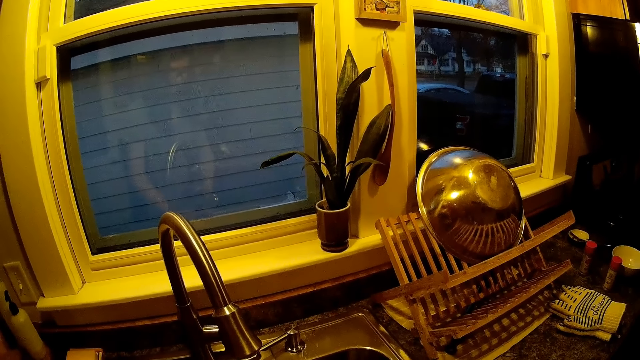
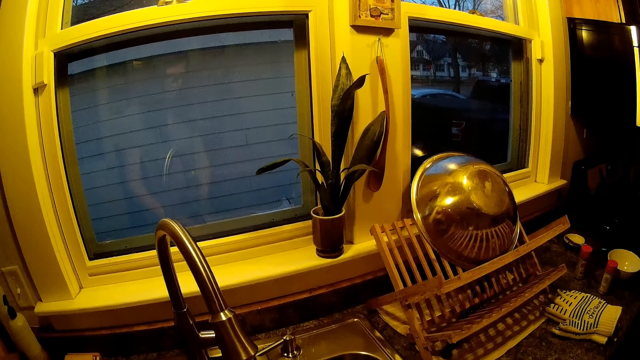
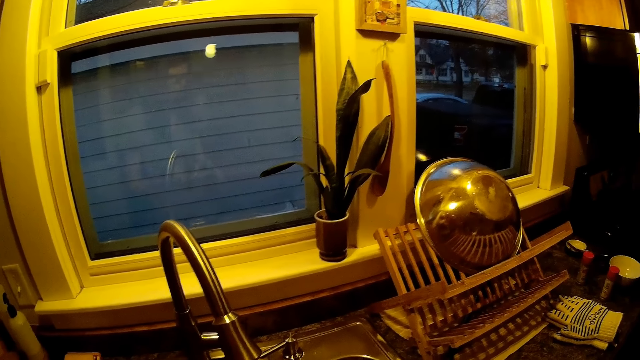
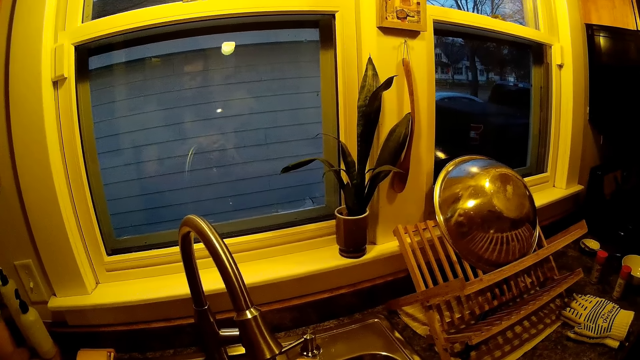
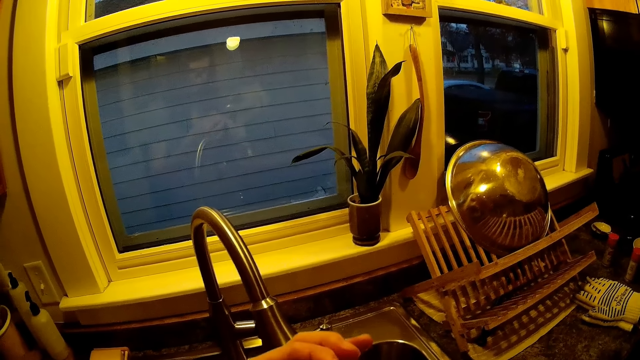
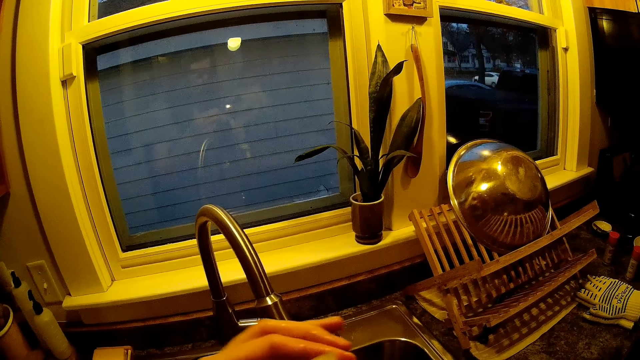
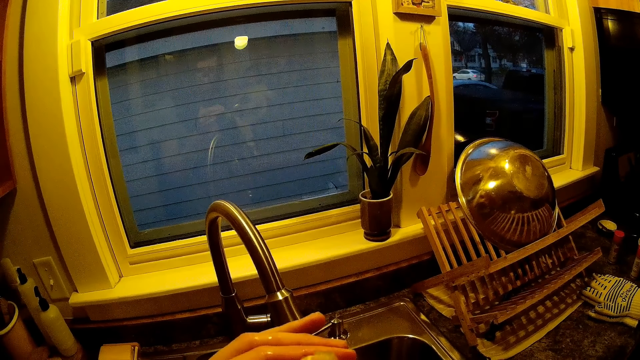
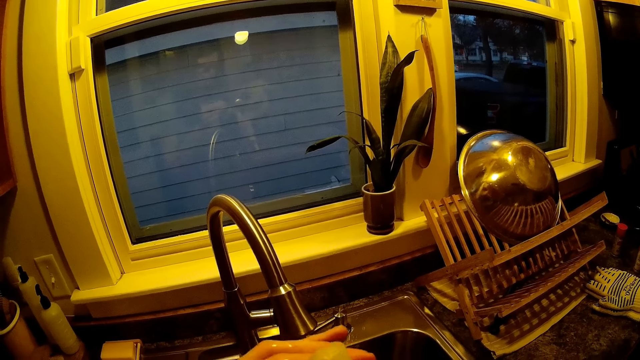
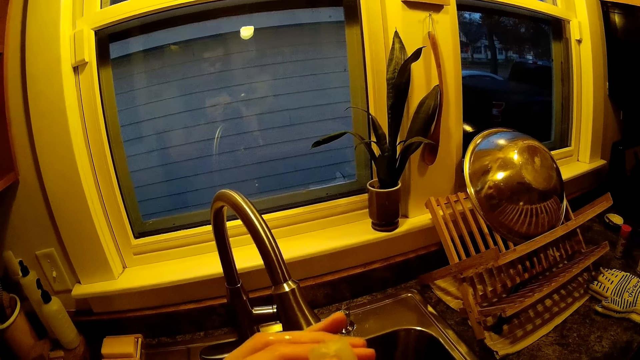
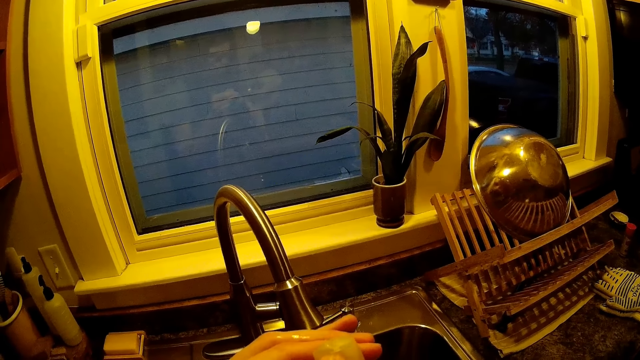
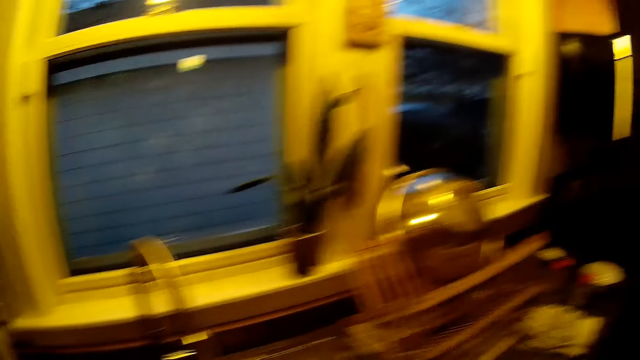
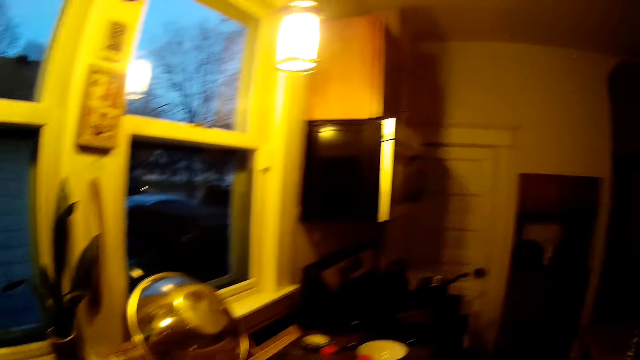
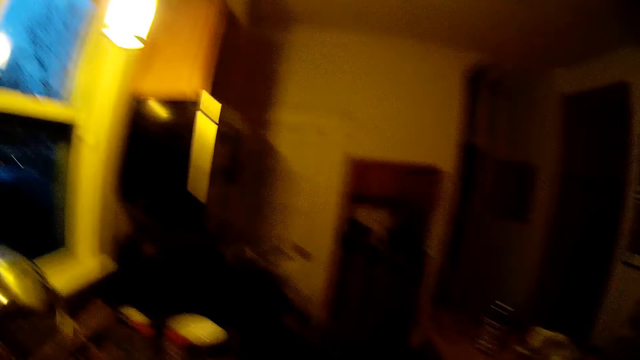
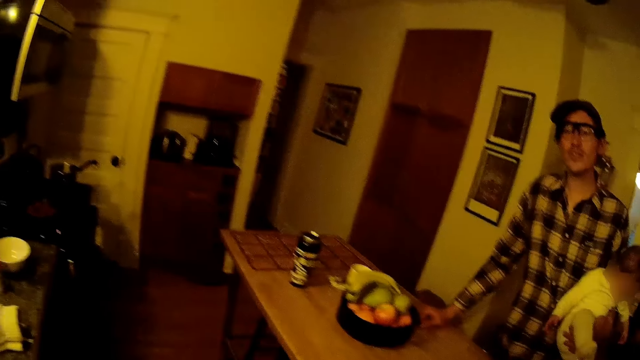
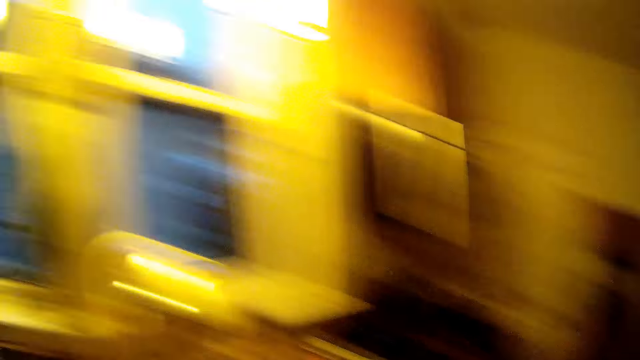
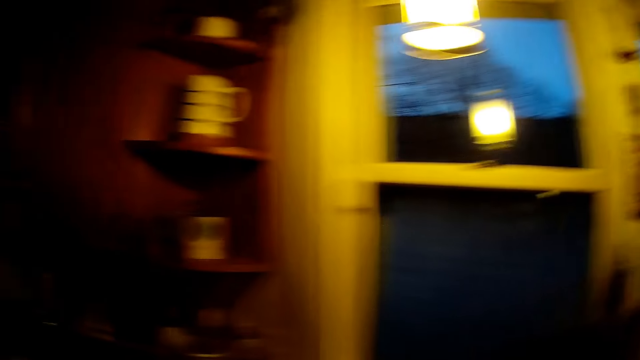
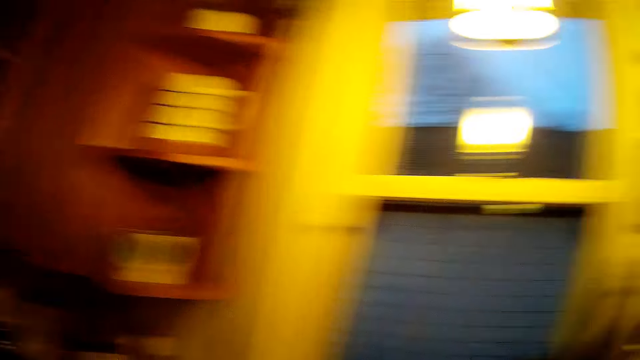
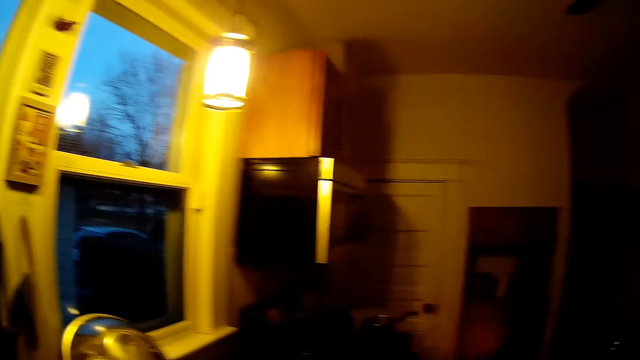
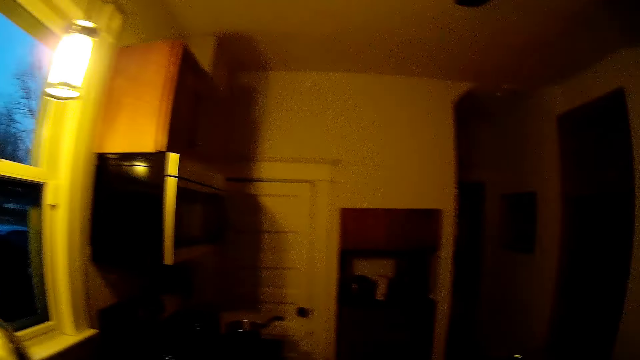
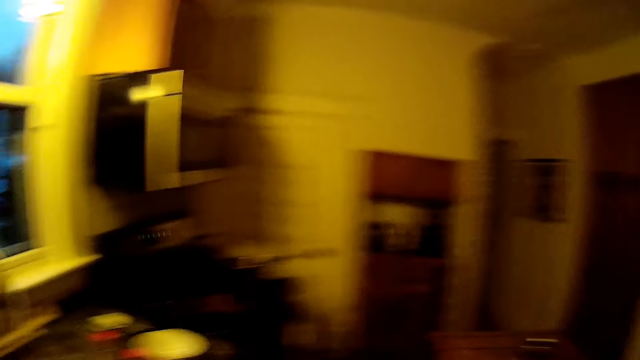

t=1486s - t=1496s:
The camera wearer washes a water bottle cap with both hands in the kitchen sink. She moves her hand. She looks around the room.

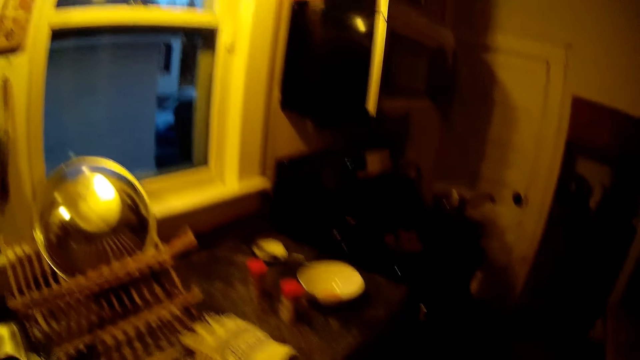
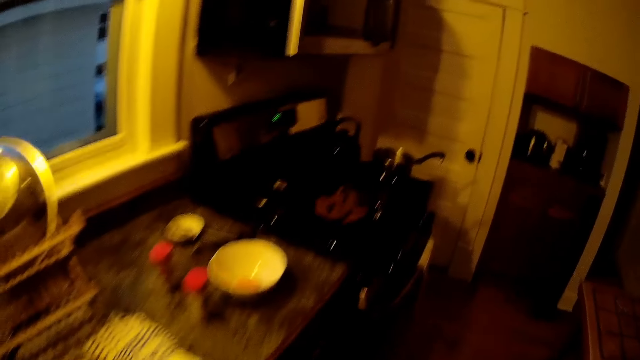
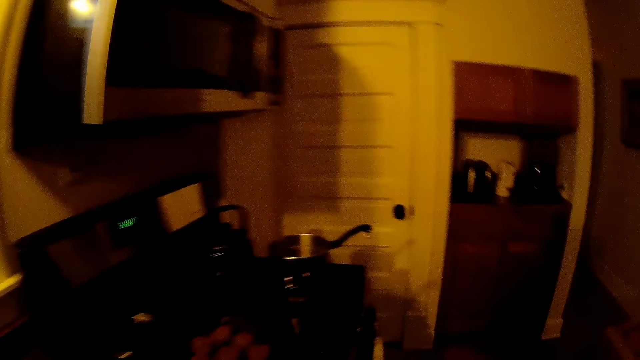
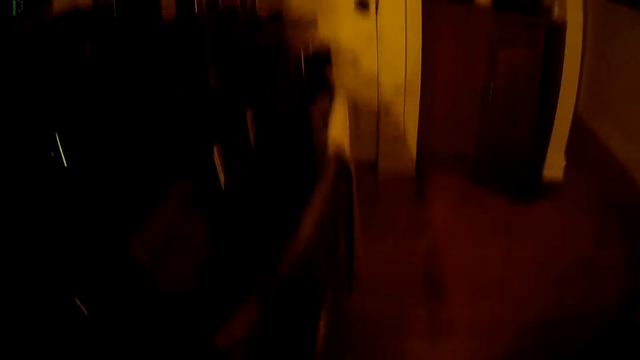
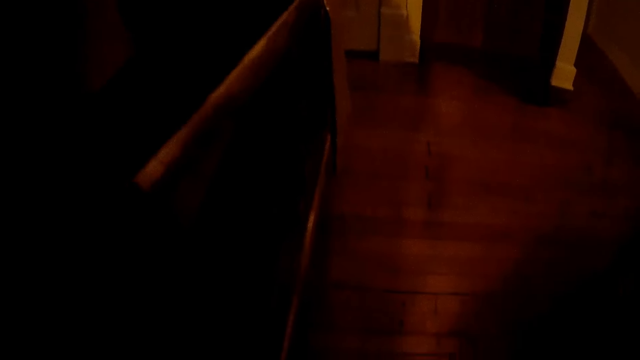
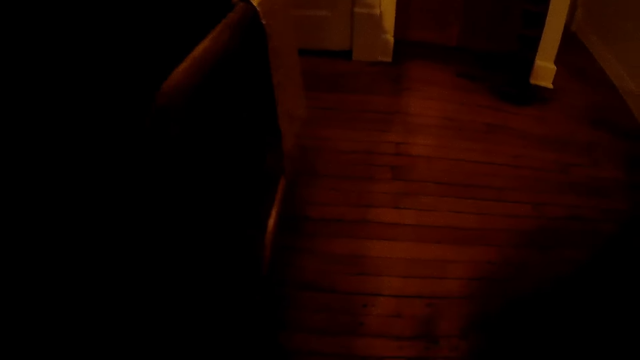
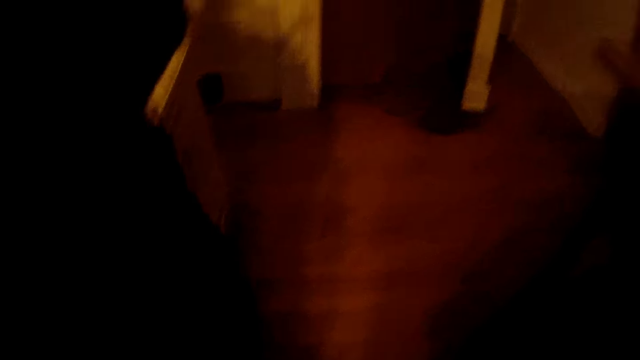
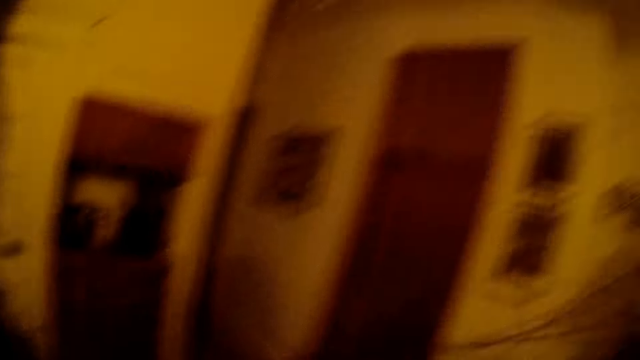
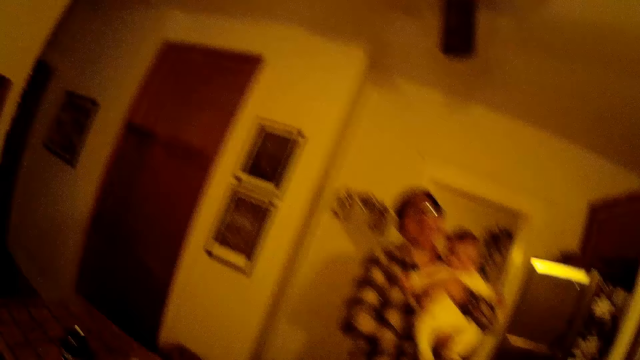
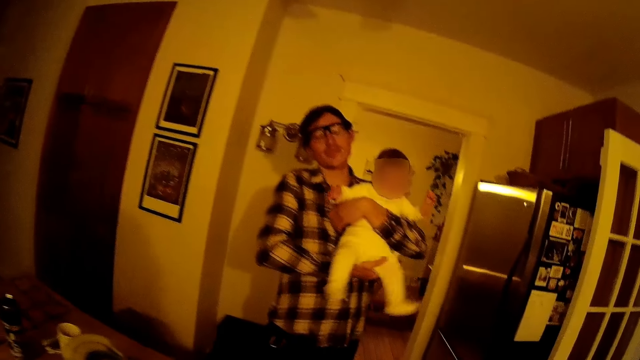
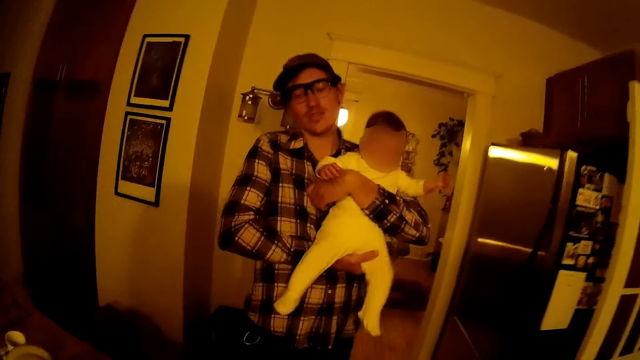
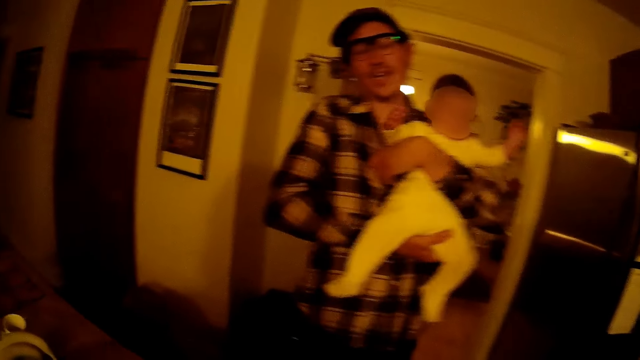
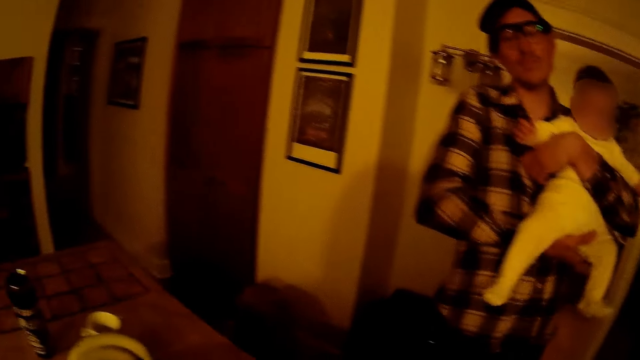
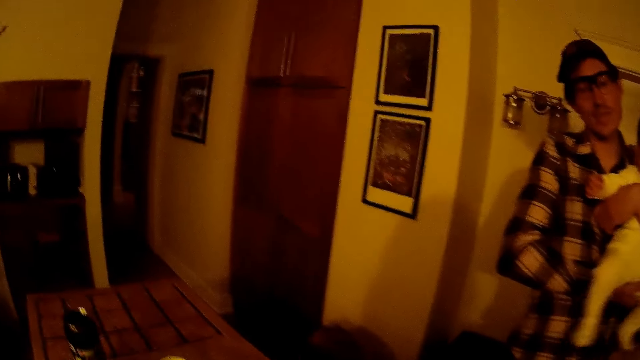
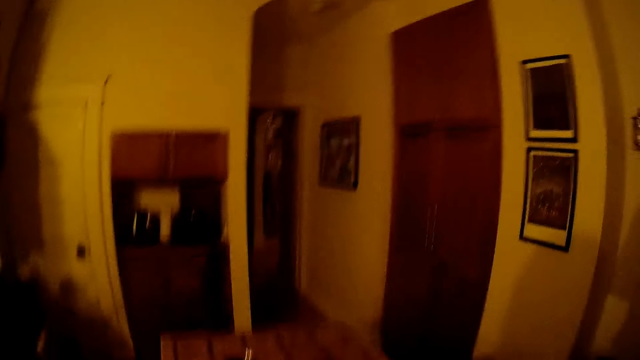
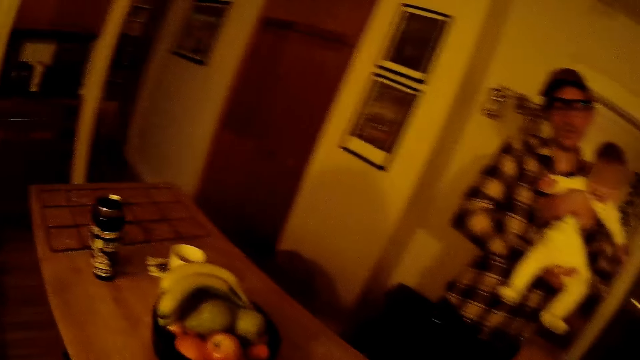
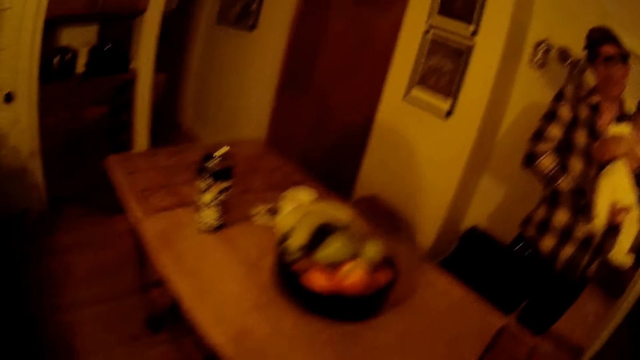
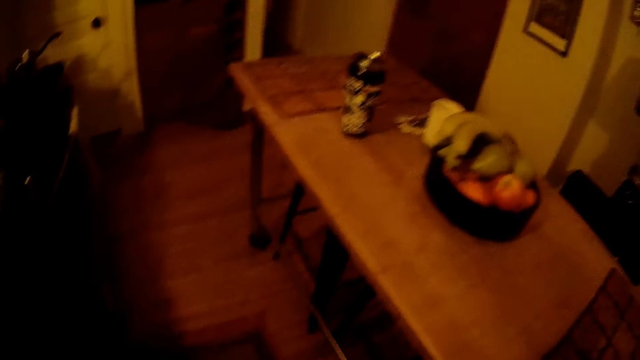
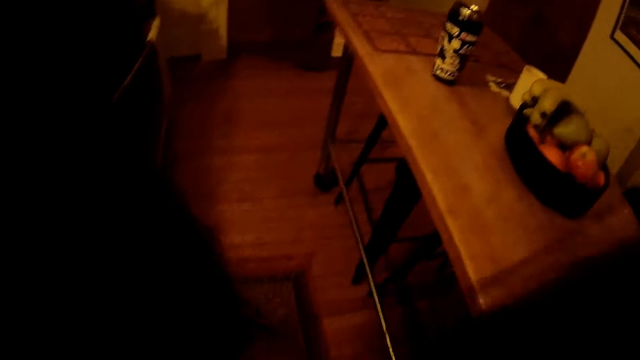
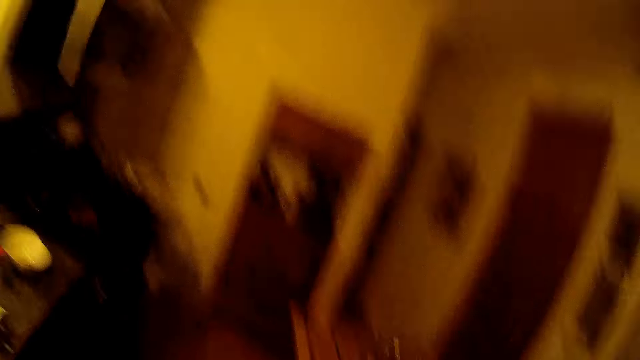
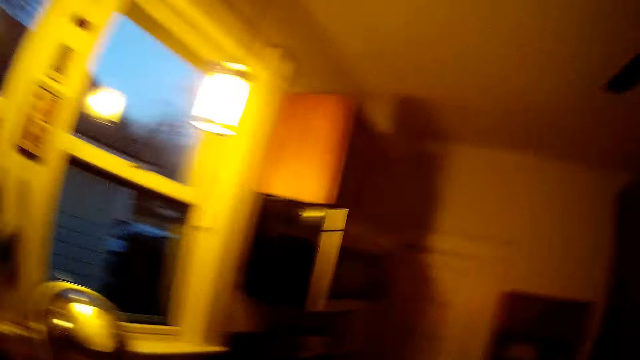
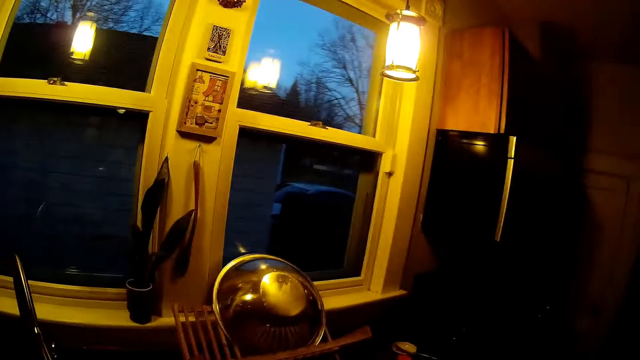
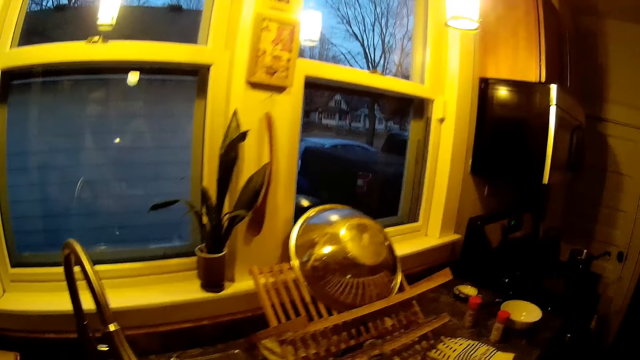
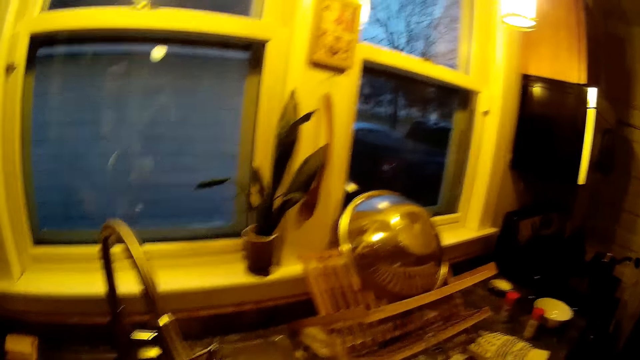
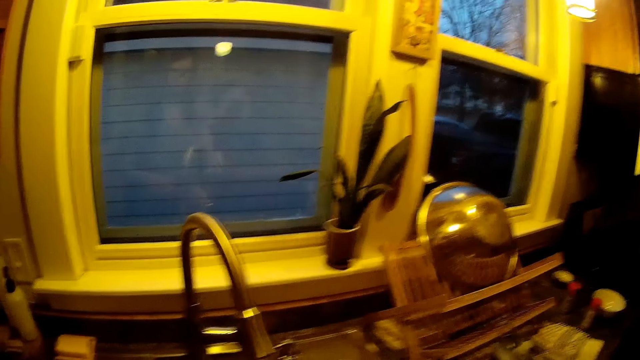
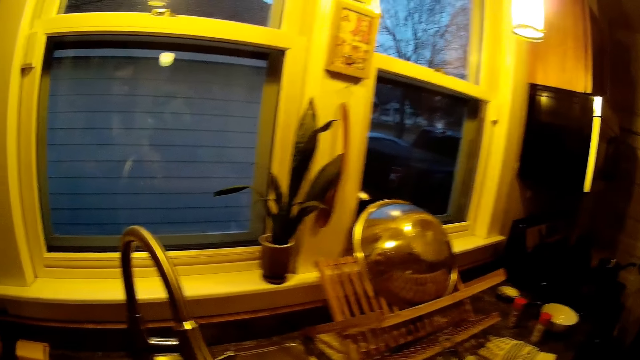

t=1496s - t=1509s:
The camera wearer bends down. They stand beside the kitchen table. They look around the room.
